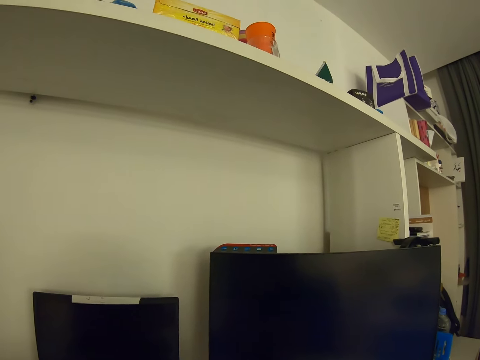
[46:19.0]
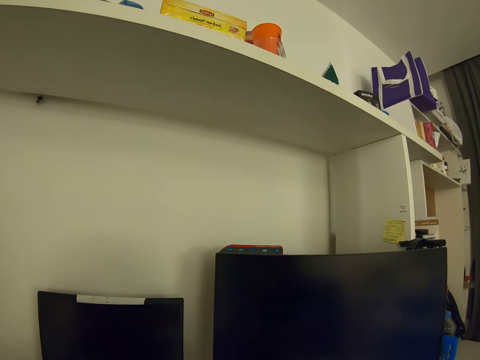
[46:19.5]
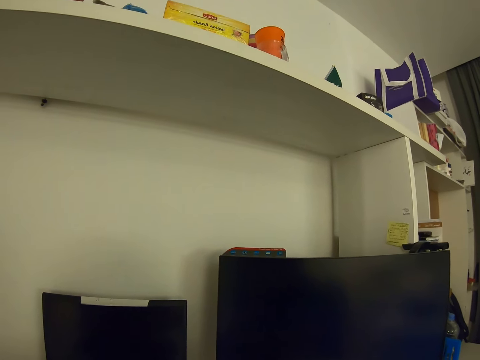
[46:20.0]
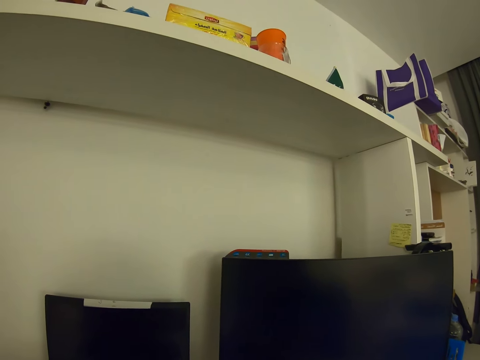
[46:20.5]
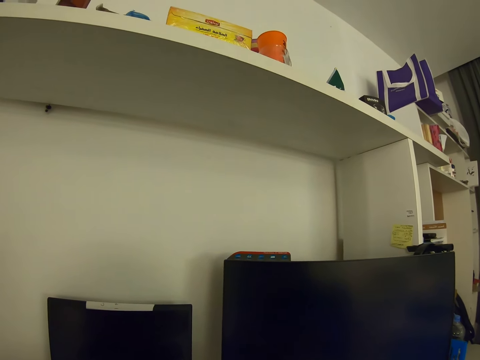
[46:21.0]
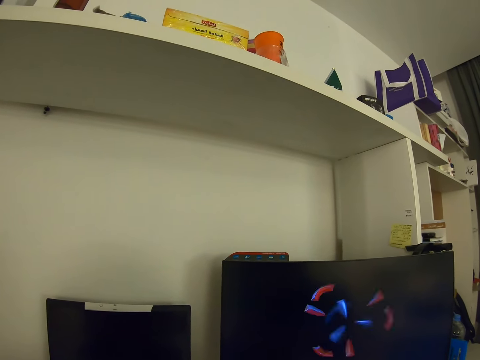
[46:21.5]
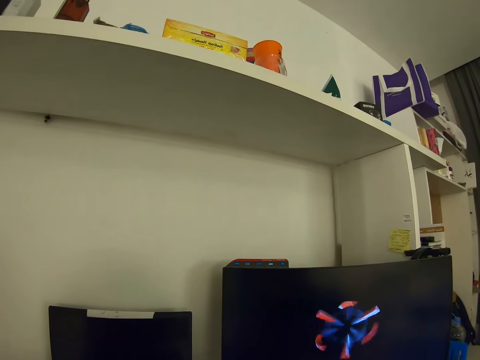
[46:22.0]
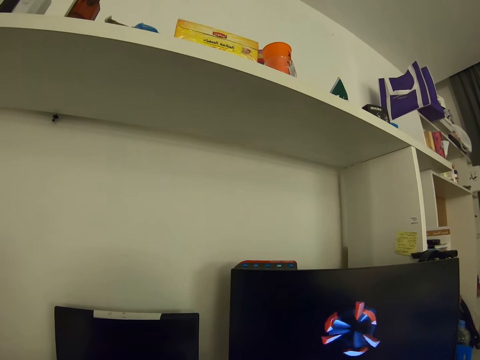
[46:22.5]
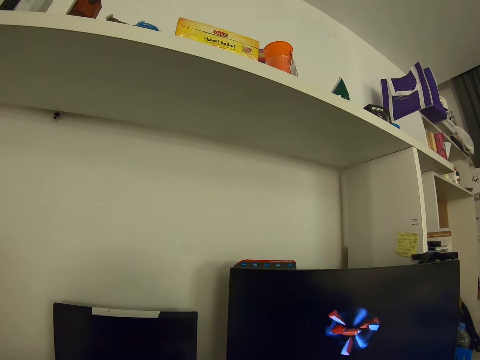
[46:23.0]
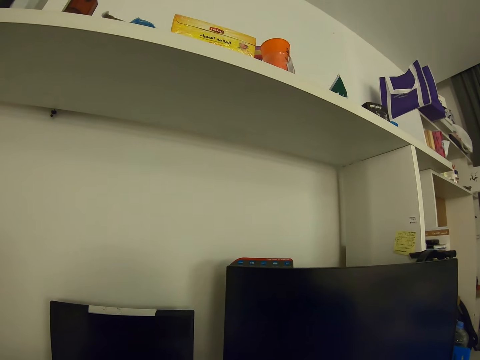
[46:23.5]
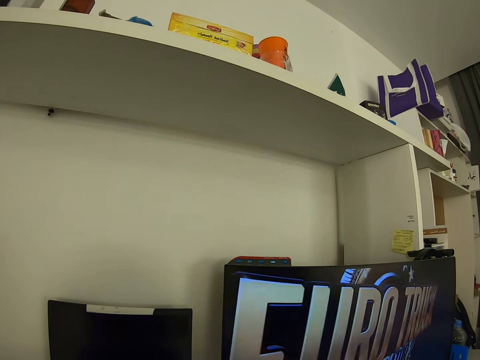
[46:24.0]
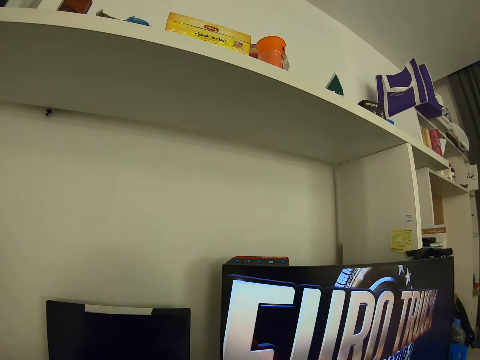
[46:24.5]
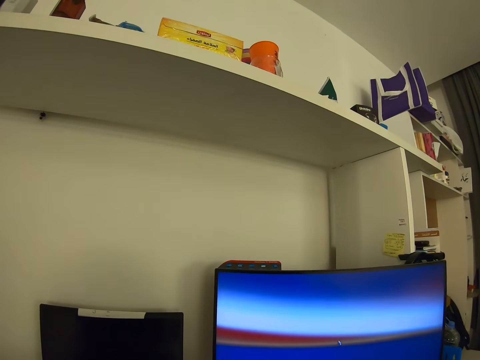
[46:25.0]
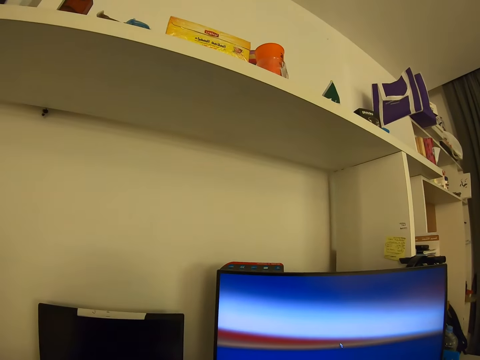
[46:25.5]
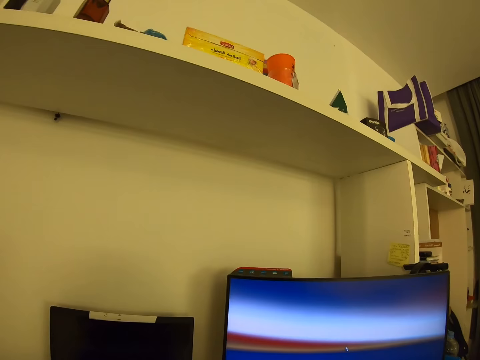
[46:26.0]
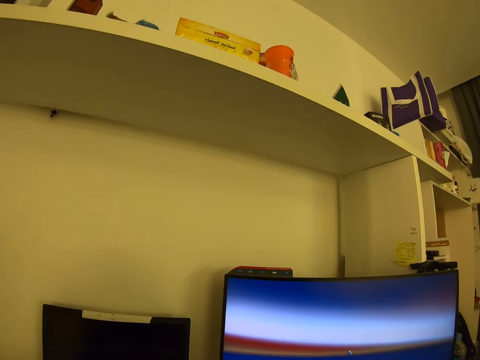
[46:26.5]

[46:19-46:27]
The camera wearer operates the computer.

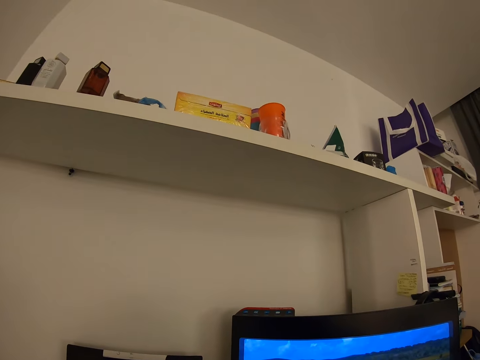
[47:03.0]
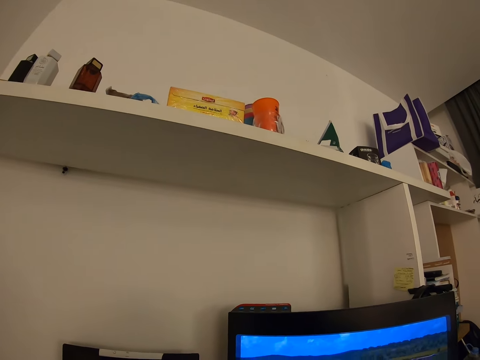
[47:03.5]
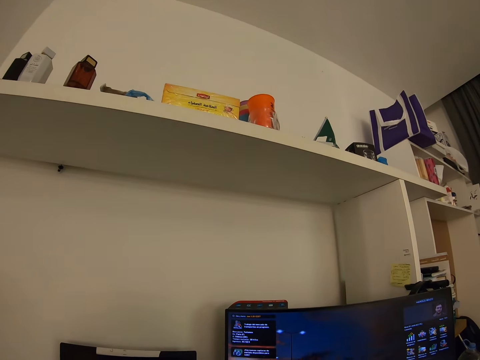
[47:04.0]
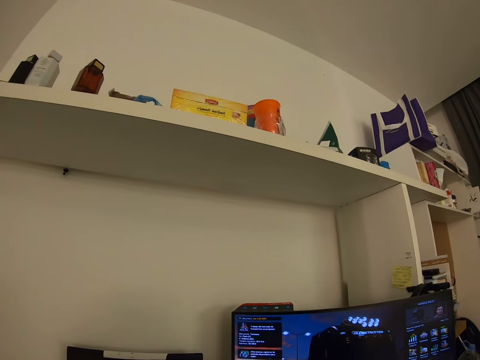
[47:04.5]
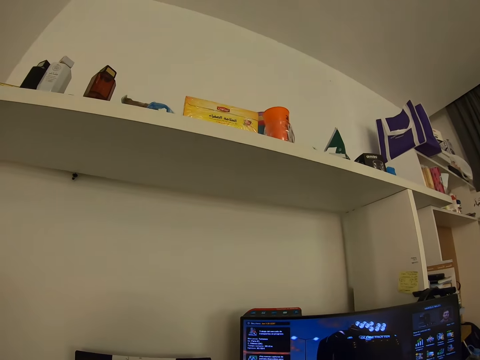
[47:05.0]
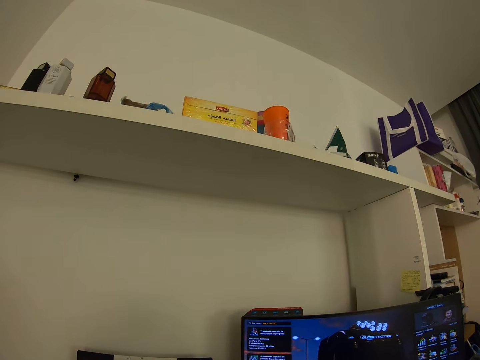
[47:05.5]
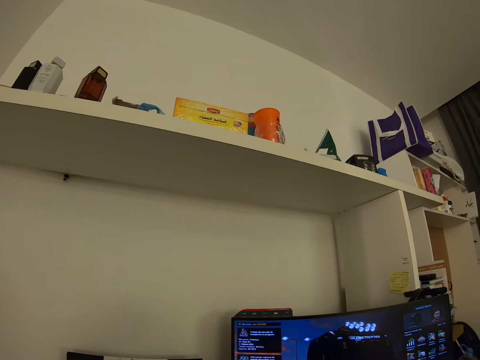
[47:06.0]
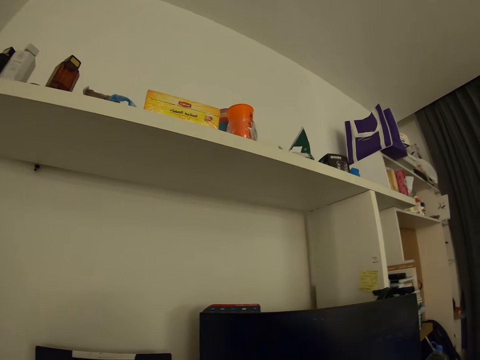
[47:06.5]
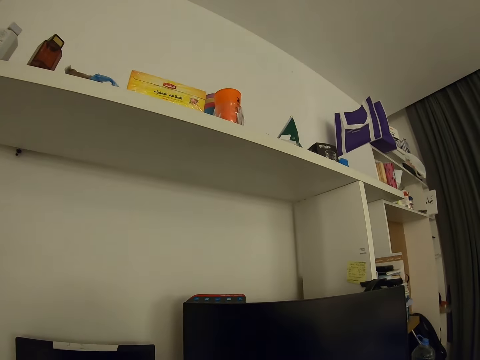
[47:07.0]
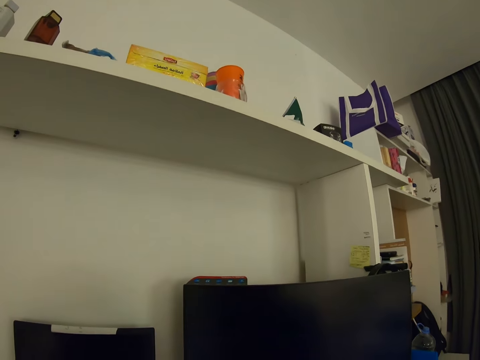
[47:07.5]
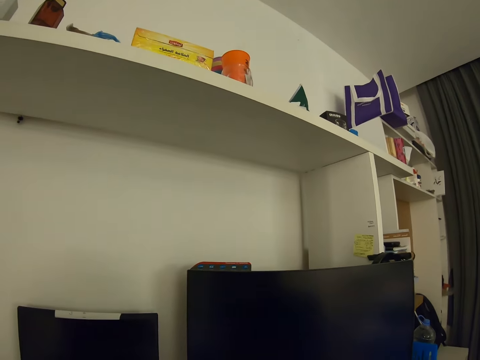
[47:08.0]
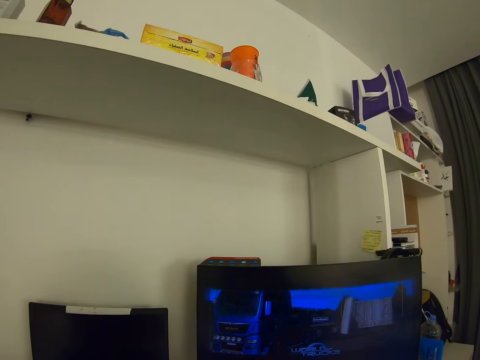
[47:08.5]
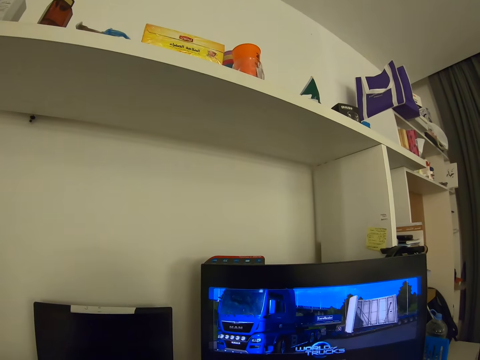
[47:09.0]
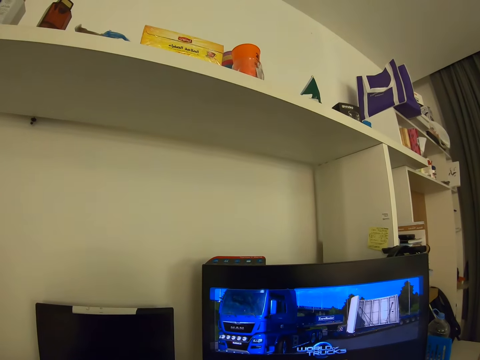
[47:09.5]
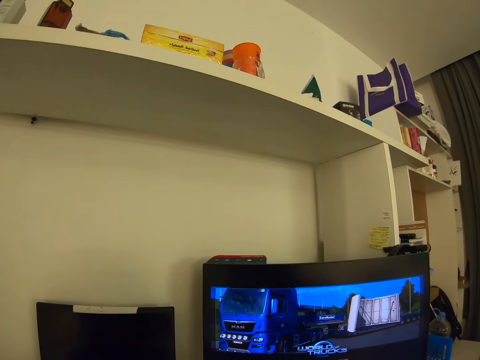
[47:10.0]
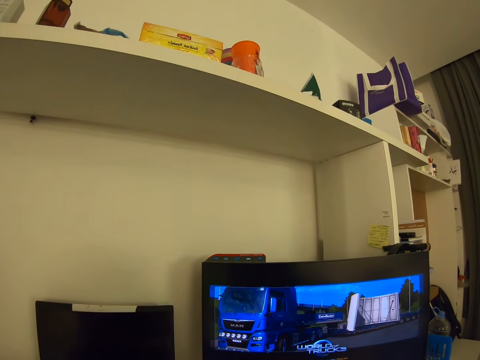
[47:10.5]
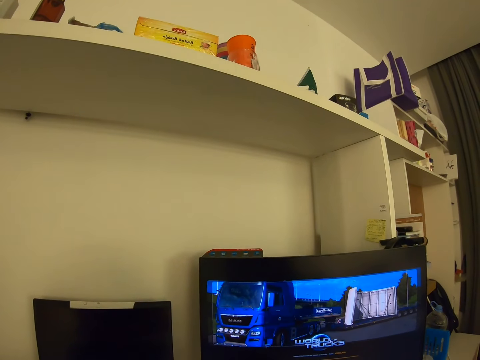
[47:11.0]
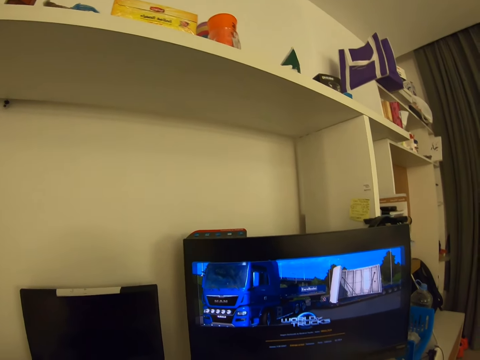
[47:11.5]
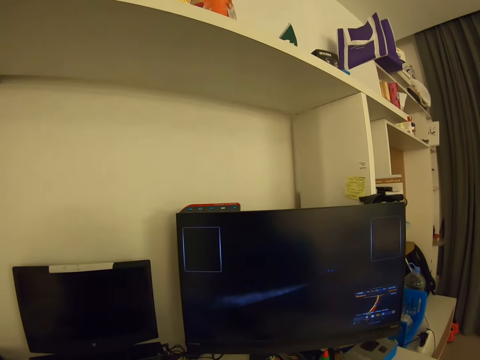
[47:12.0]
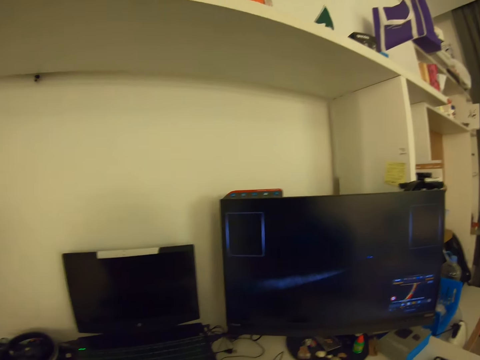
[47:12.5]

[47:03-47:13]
The camera wearer operates the computer.

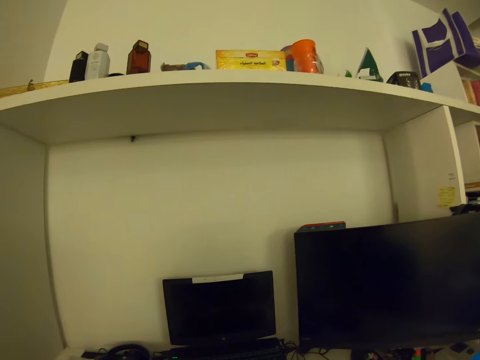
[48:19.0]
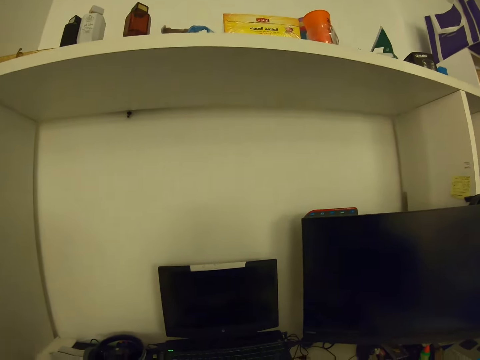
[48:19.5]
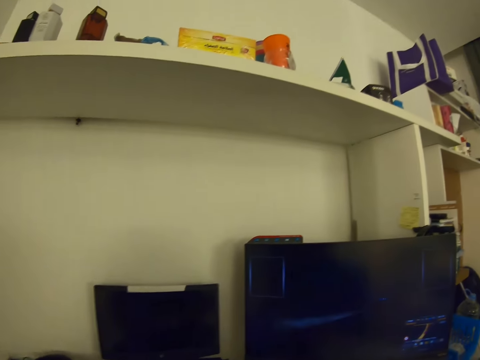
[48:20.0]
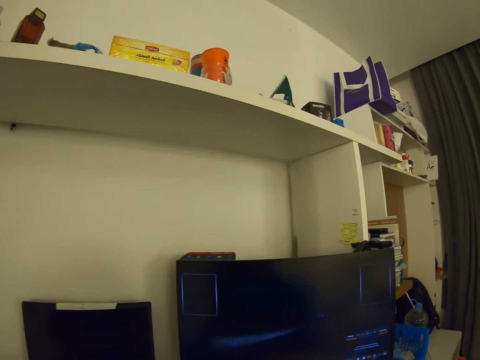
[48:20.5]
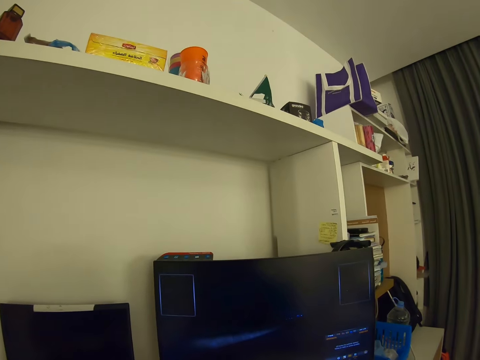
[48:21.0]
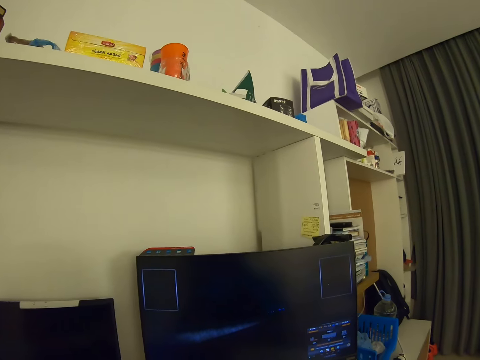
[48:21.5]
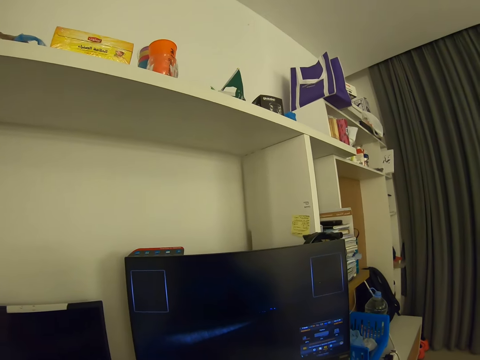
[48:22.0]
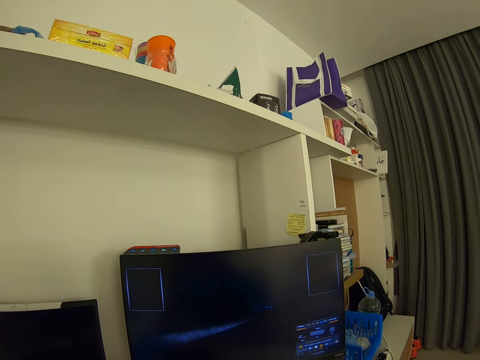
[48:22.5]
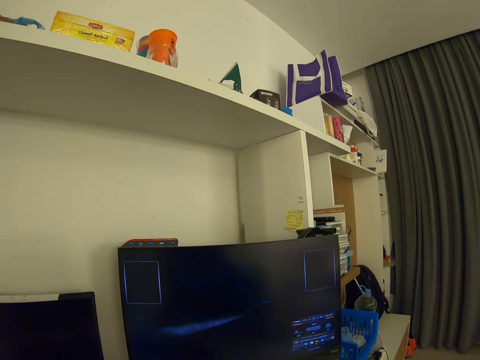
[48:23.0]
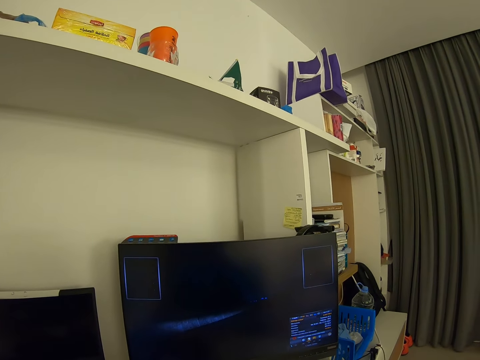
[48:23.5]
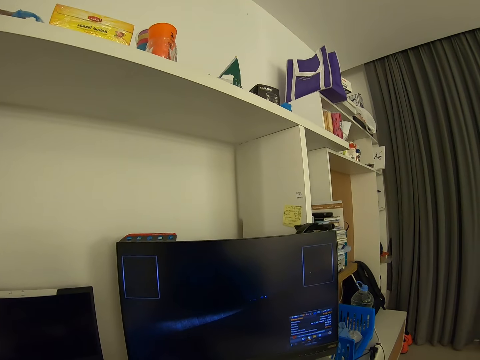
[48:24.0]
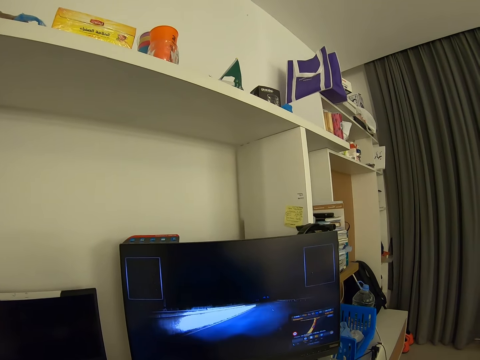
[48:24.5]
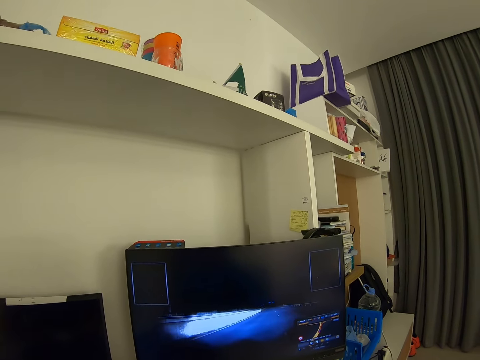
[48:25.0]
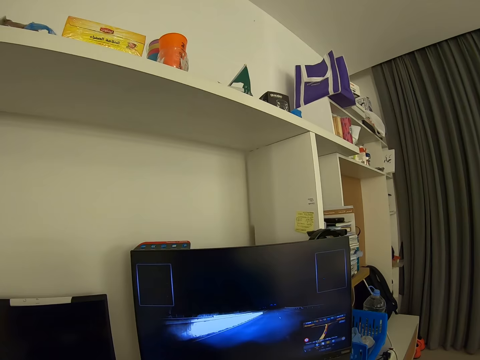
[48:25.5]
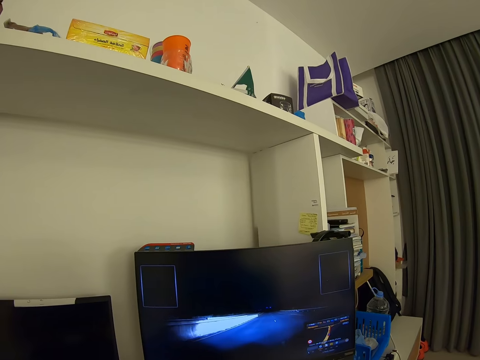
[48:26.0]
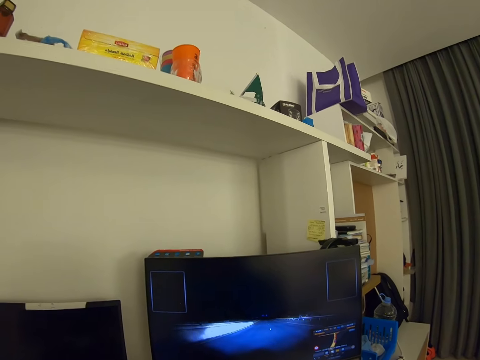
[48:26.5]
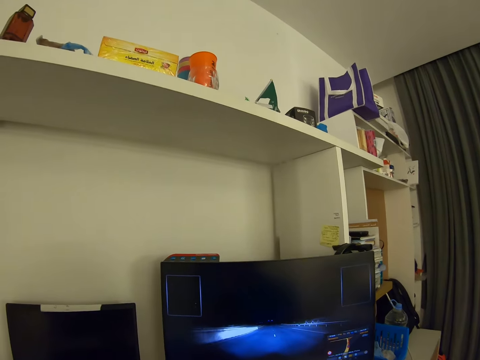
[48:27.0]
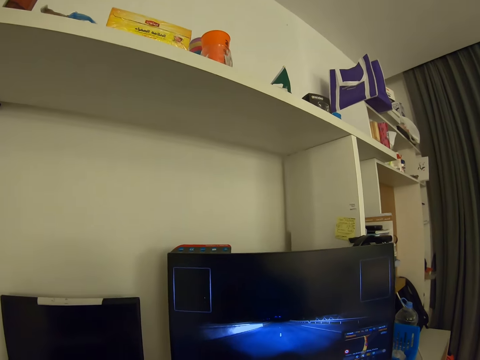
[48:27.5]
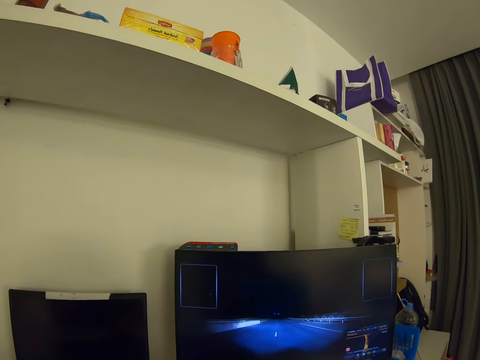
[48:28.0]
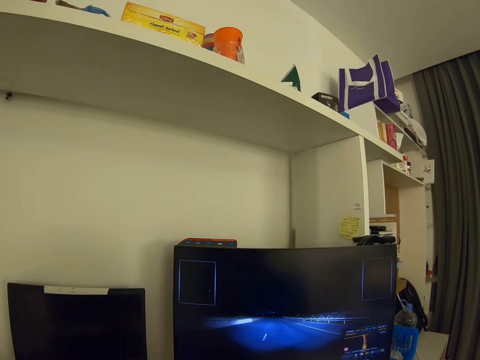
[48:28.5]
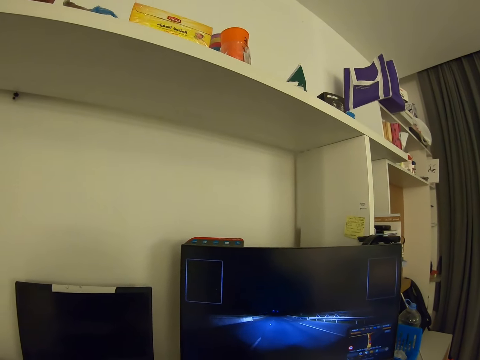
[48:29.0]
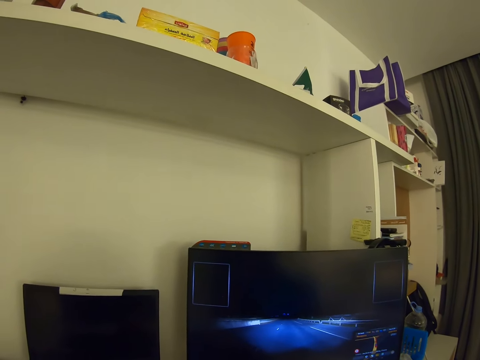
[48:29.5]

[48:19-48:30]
The camera wearer looks around. They play a video game on the computer.
